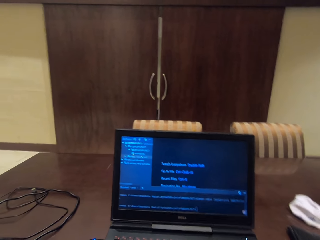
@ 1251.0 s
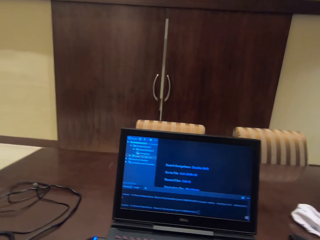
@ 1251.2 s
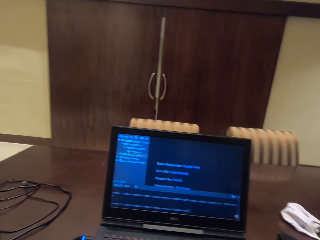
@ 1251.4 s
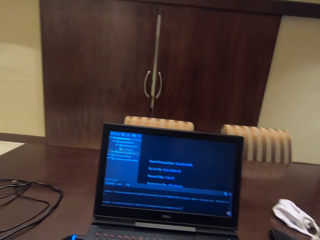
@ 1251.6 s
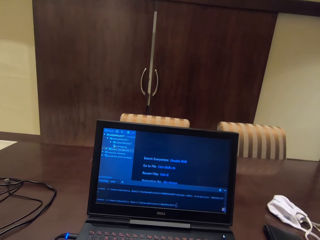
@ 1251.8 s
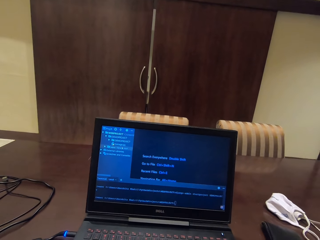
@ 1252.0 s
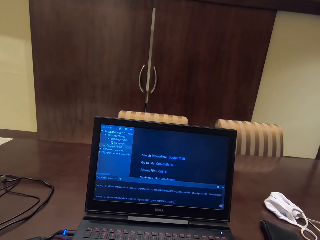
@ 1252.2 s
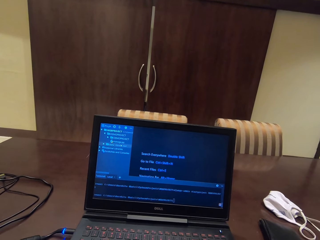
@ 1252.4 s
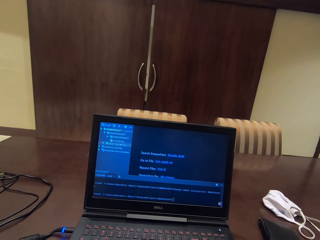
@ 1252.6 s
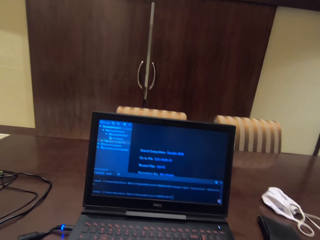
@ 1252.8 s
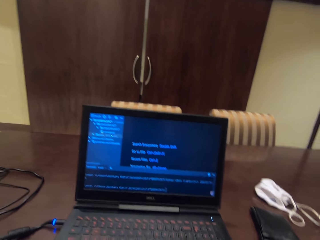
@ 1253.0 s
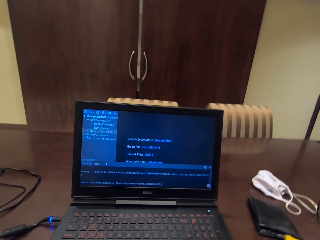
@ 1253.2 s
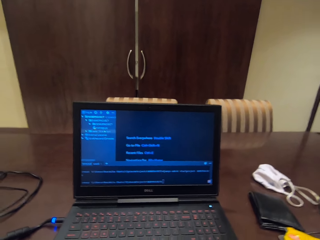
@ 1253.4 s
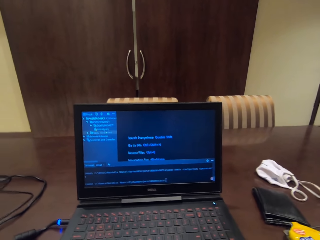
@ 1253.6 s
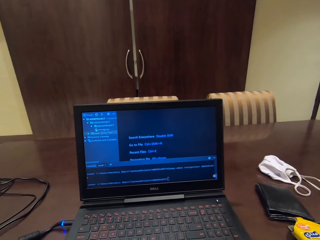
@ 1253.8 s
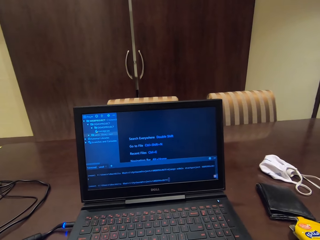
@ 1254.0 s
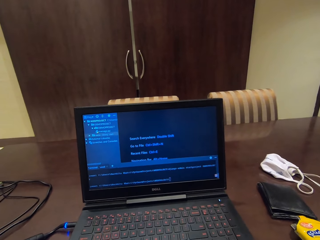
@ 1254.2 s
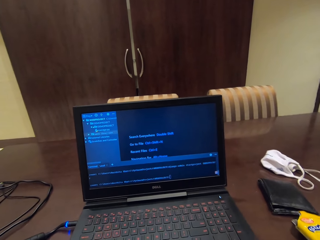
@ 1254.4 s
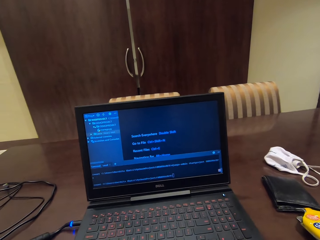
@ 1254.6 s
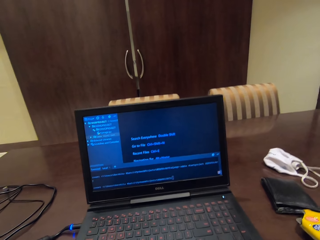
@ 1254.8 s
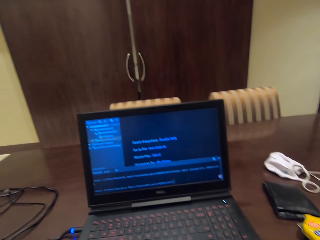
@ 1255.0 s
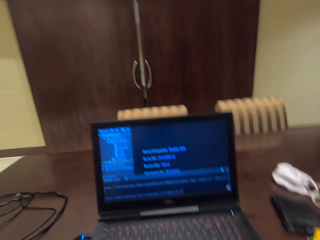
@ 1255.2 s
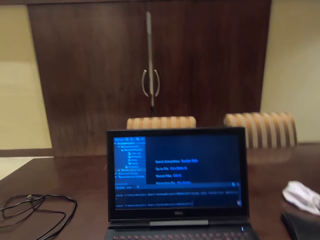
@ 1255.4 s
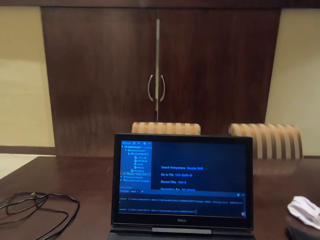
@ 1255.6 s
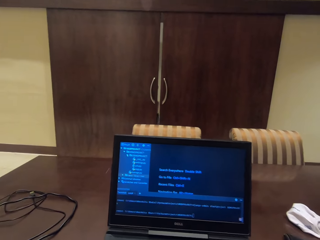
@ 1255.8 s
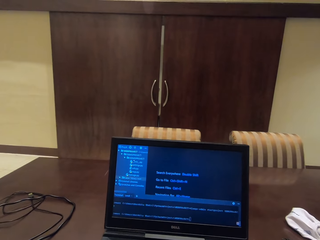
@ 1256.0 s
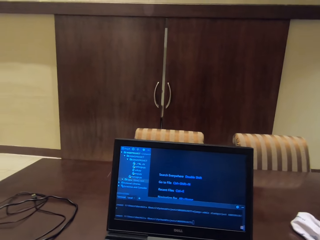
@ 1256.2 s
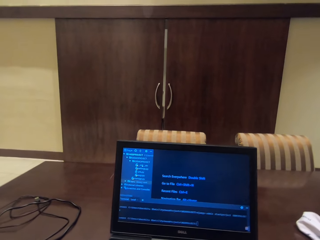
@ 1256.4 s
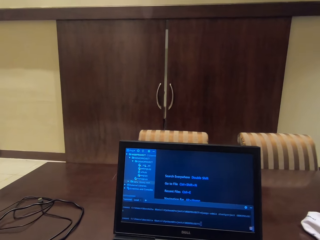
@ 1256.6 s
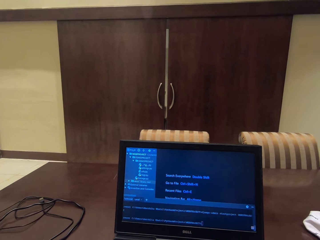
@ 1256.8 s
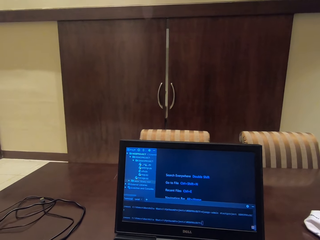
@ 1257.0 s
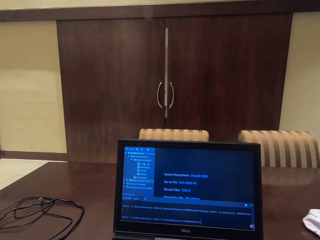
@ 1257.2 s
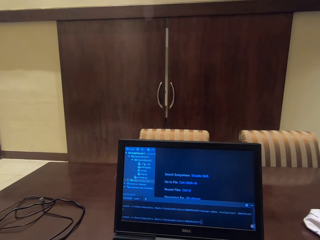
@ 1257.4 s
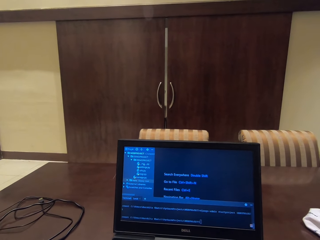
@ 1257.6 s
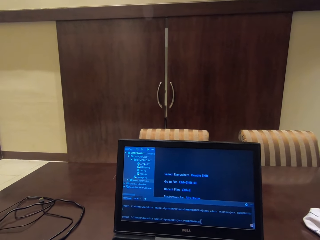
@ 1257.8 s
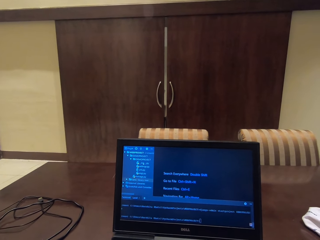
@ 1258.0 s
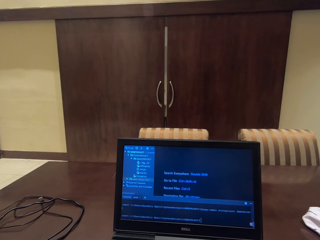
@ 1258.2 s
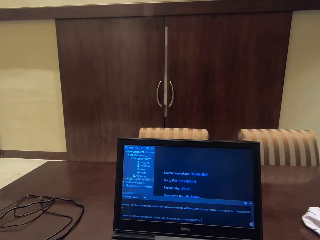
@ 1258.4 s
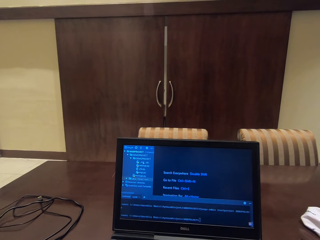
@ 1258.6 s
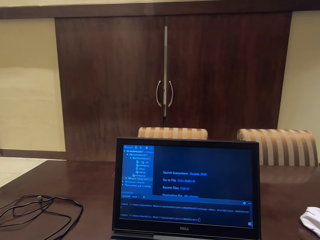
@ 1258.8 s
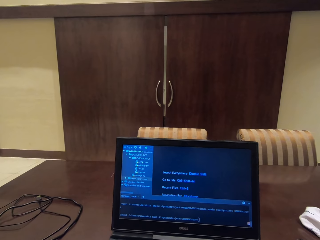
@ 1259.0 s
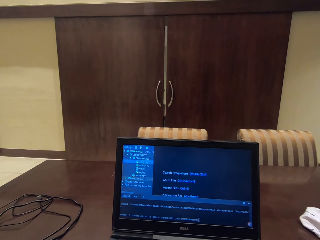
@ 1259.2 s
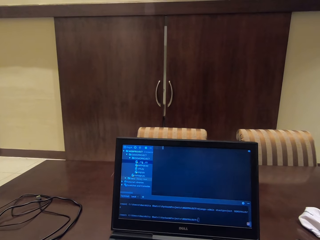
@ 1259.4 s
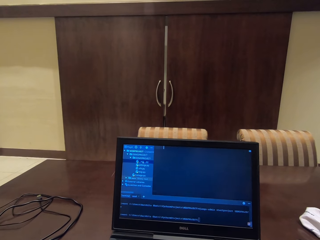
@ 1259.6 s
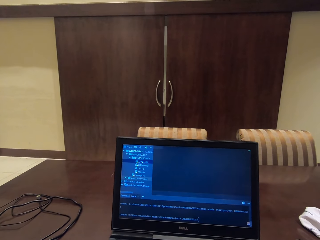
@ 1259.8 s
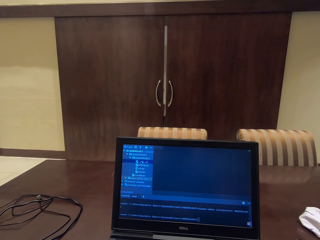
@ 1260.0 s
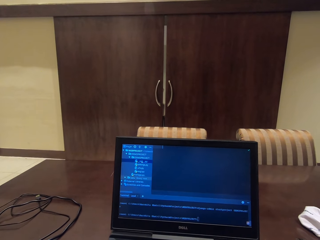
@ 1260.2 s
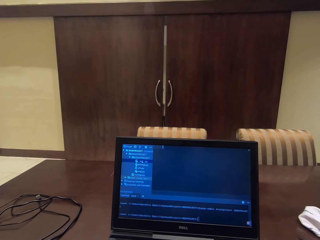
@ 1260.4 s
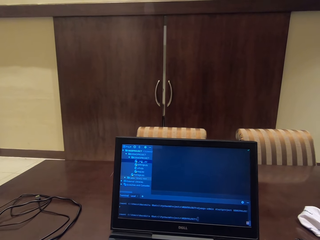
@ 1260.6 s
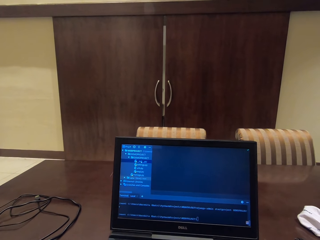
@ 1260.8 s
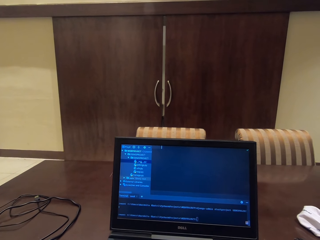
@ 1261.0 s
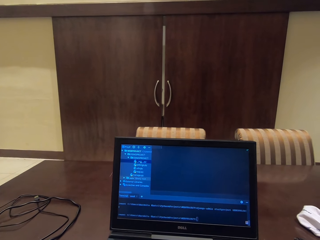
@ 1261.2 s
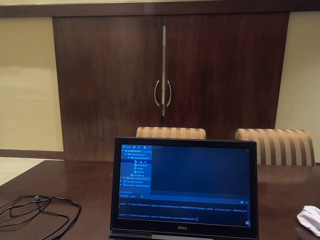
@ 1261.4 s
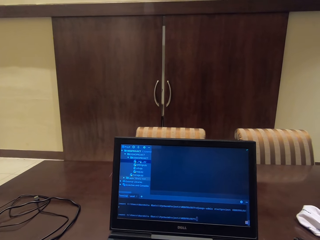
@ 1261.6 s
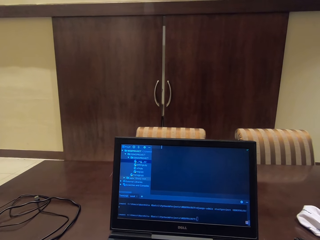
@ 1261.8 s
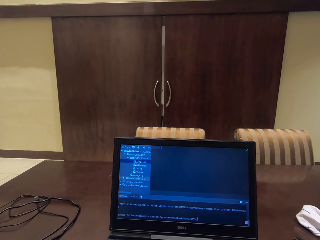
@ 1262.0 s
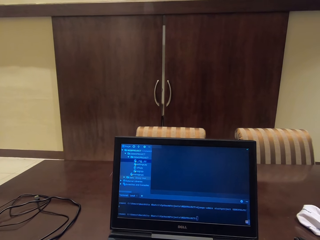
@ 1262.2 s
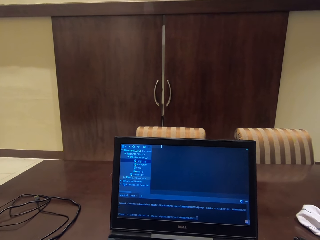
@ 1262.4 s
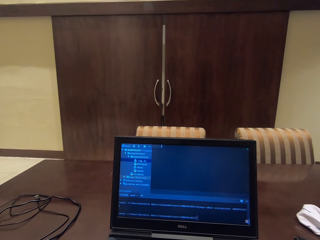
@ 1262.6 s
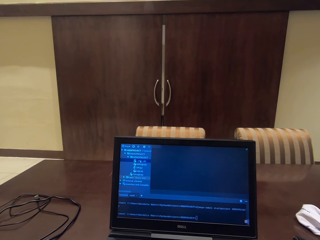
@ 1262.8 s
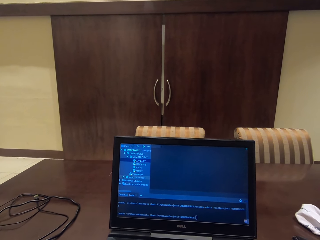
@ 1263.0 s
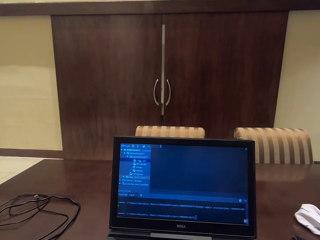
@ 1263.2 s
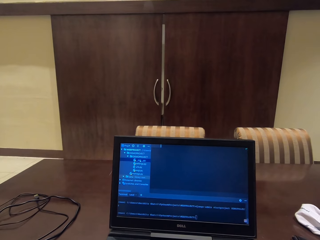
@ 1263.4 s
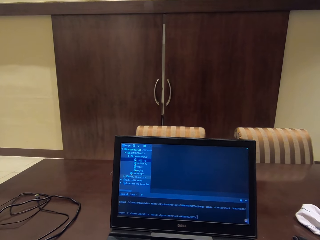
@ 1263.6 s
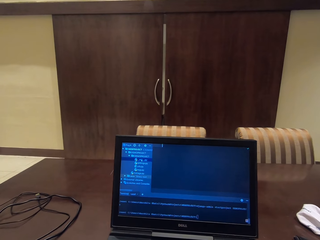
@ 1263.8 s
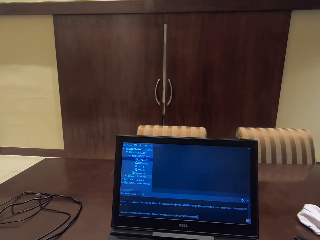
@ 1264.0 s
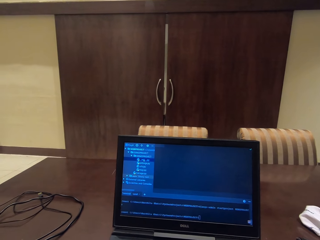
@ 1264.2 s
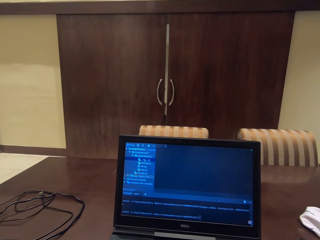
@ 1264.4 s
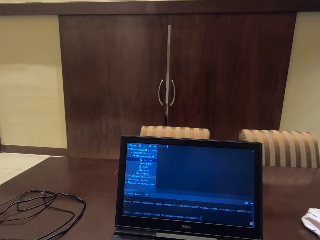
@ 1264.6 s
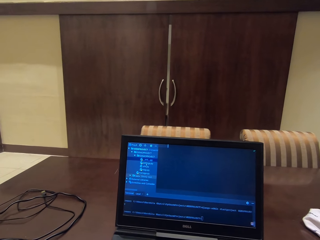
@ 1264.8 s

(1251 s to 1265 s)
The camera wearer uses the laptop.

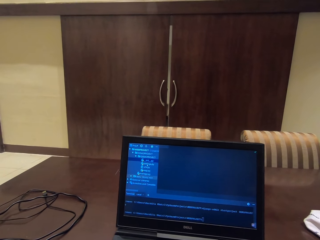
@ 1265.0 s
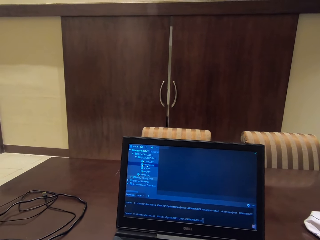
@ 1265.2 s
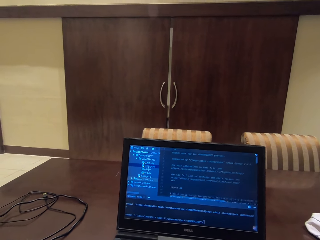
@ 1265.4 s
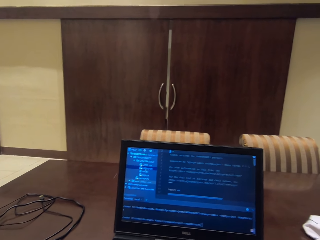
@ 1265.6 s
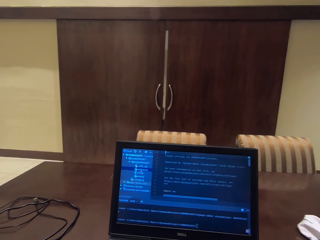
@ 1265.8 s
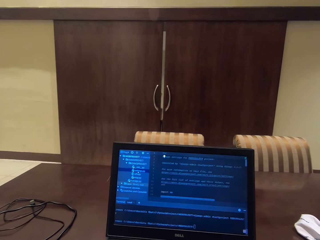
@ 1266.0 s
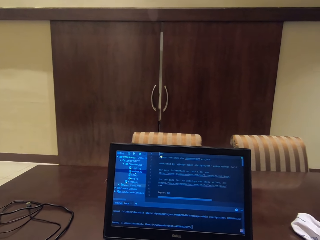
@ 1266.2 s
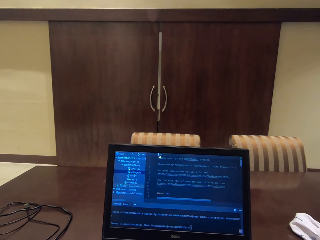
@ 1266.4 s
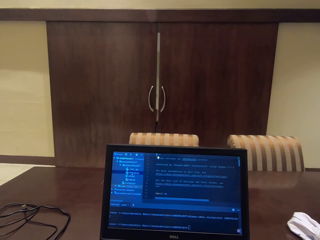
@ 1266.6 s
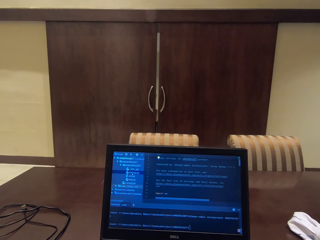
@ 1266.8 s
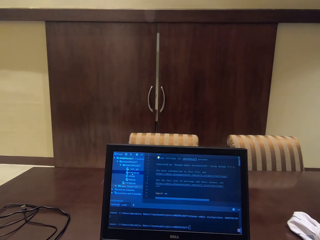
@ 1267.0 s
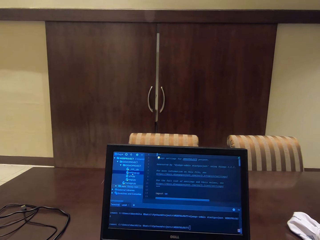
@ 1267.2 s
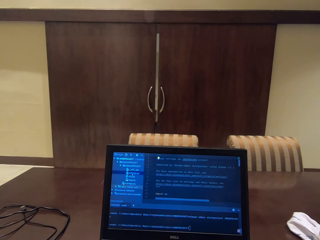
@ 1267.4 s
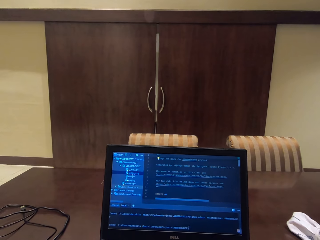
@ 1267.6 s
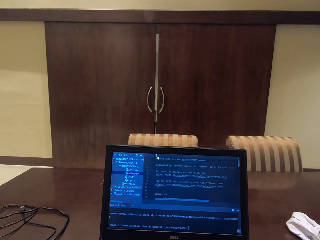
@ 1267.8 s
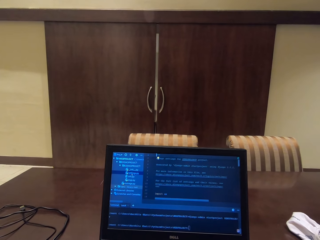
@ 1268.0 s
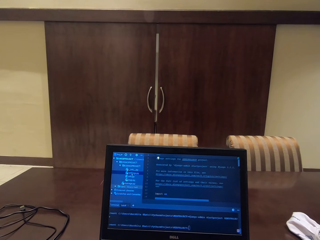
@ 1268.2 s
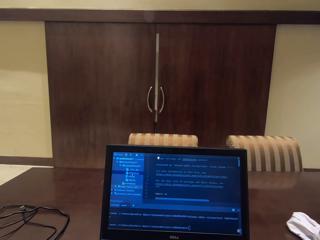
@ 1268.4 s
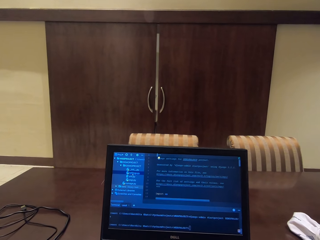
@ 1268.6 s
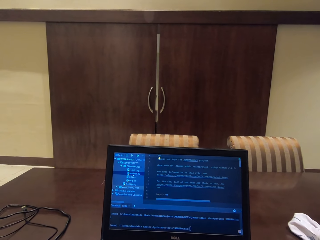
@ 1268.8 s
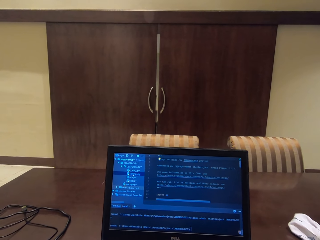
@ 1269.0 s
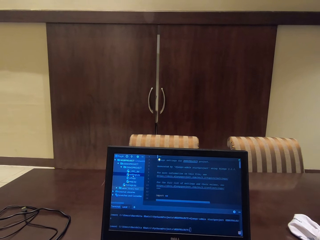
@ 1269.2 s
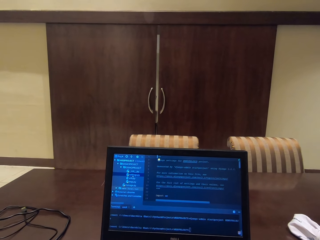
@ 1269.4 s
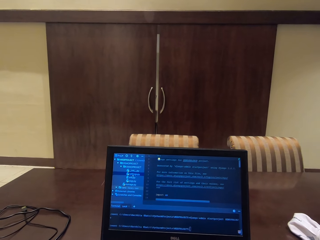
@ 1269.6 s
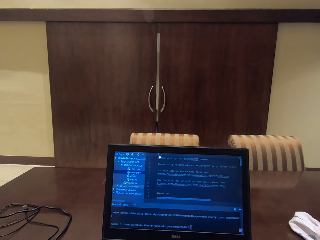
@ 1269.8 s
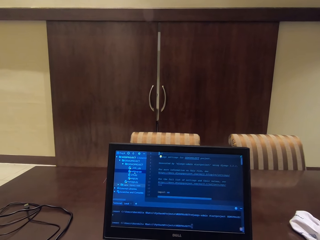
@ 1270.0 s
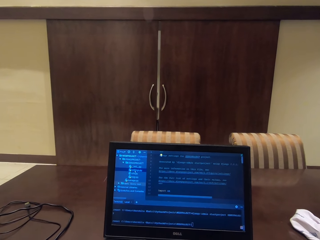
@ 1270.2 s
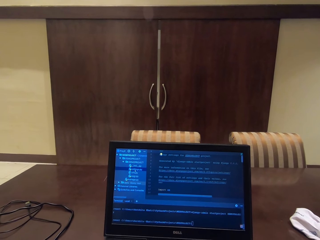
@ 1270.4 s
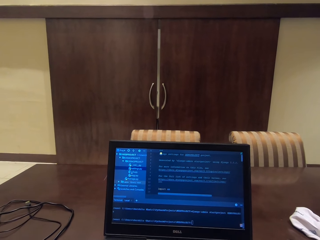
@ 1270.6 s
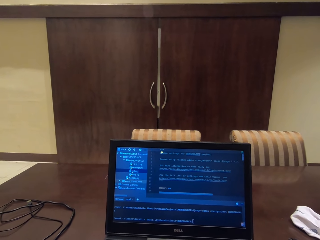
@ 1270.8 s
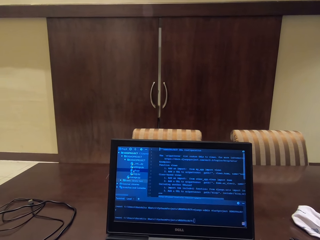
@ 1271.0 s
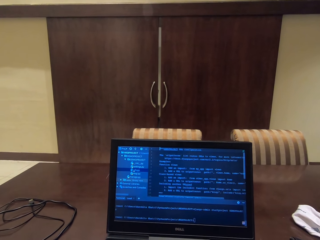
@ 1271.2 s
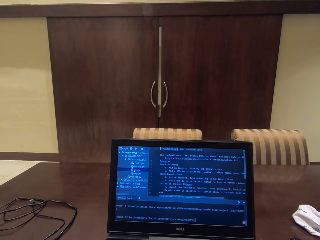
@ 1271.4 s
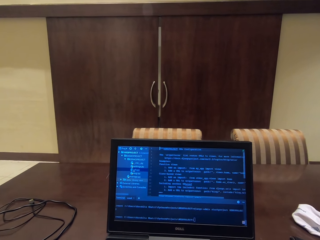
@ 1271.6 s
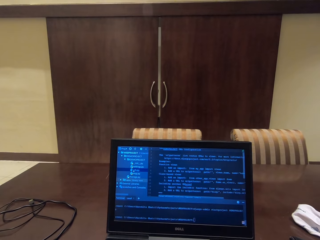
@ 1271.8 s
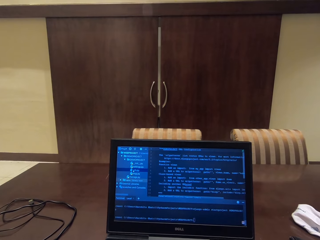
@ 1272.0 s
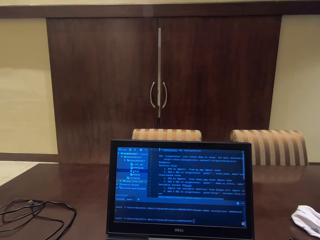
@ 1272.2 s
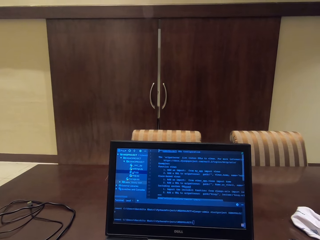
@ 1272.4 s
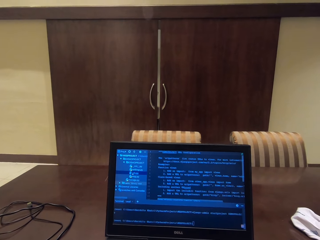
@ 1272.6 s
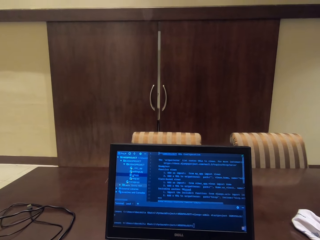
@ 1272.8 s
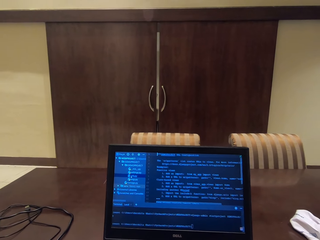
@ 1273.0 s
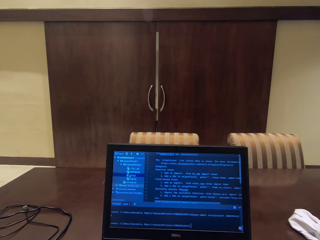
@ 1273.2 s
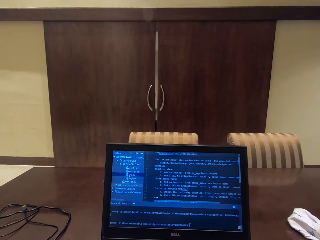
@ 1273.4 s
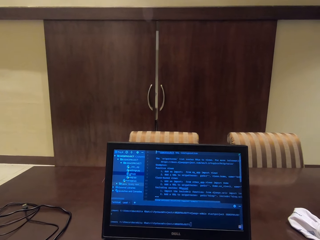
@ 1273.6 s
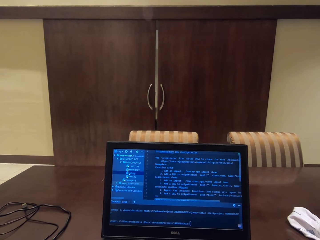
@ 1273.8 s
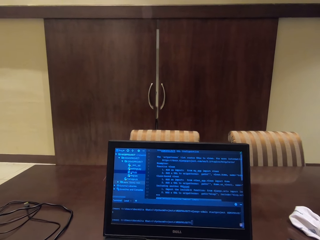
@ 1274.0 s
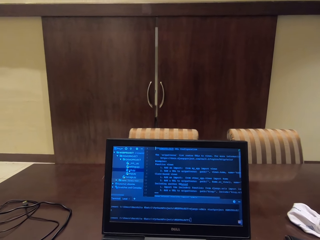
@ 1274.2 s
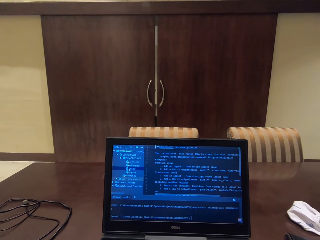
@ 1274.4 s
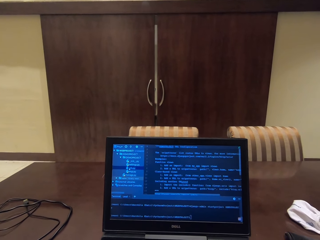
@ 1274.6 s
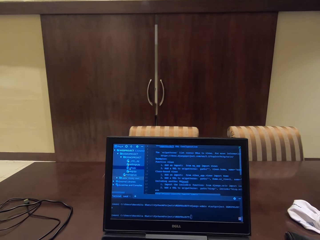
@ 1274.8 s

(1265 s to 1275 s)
The camera wearer reads on the laptop.
